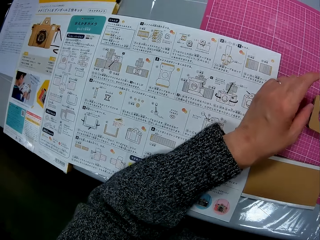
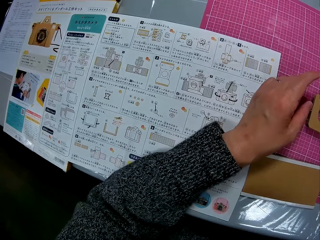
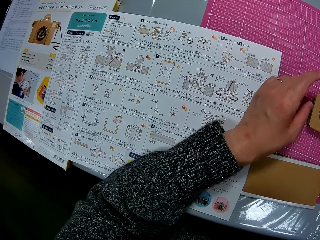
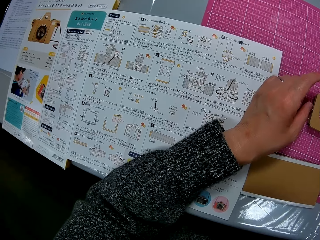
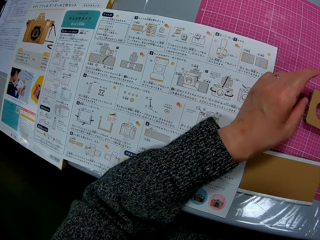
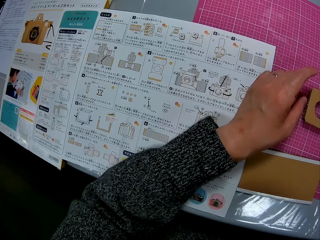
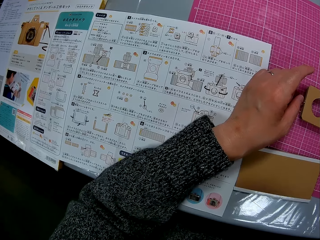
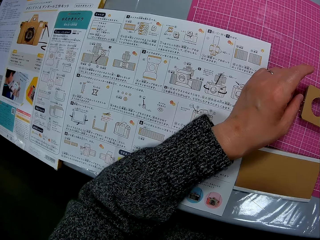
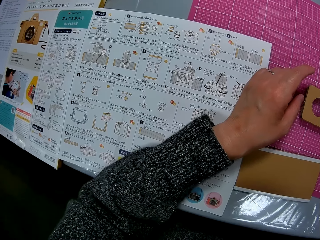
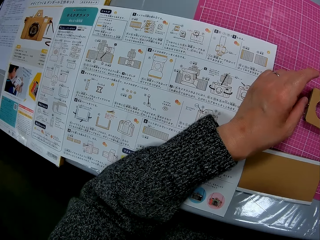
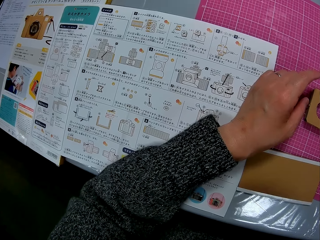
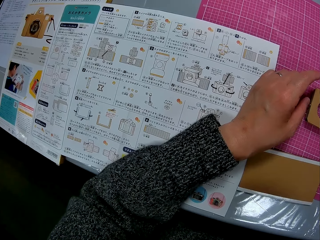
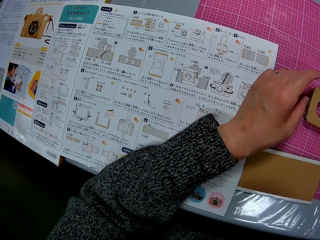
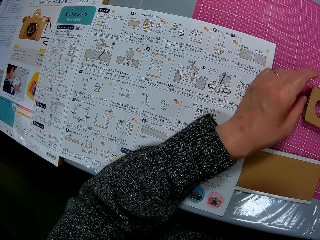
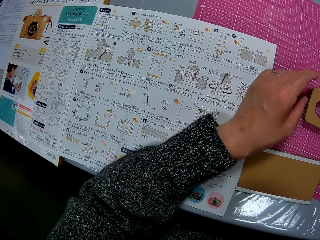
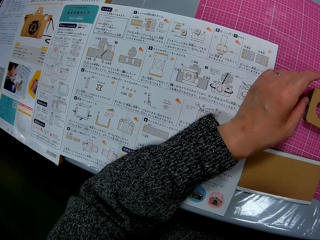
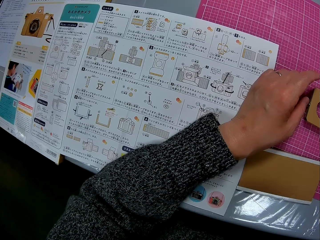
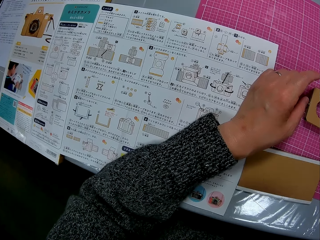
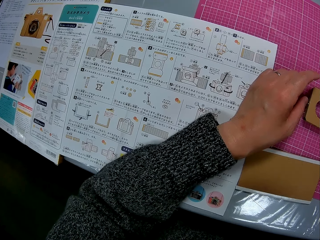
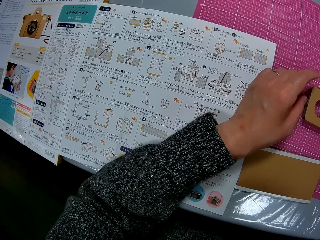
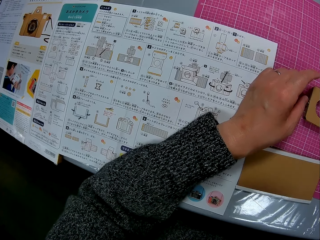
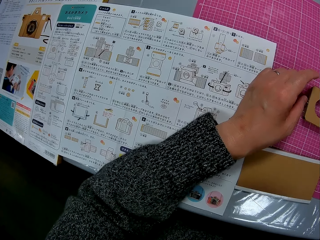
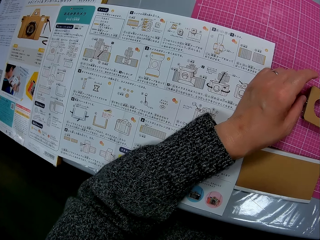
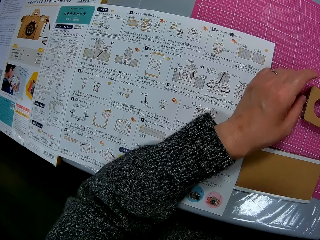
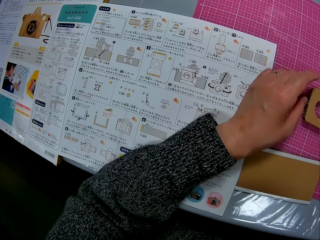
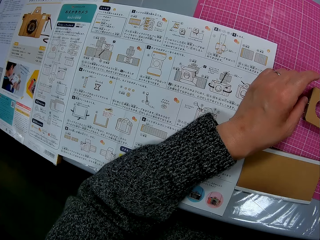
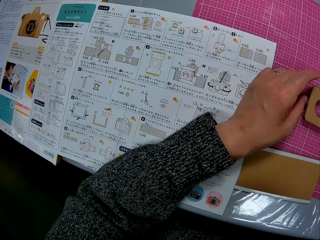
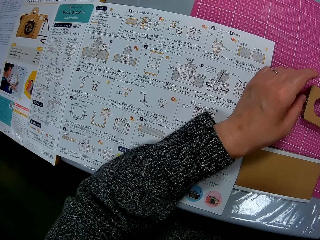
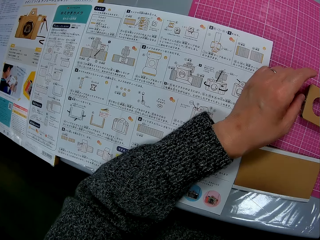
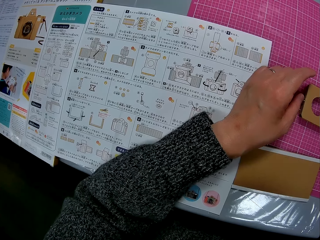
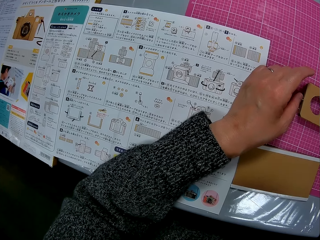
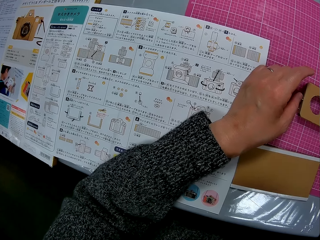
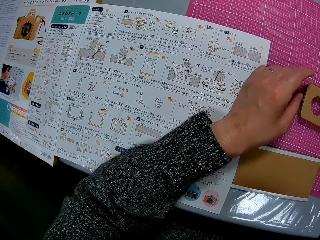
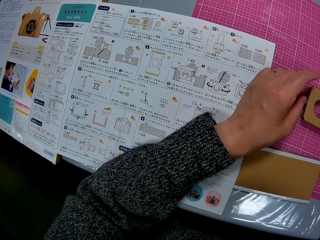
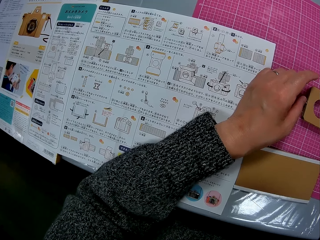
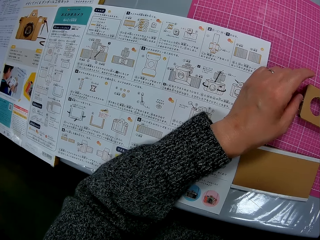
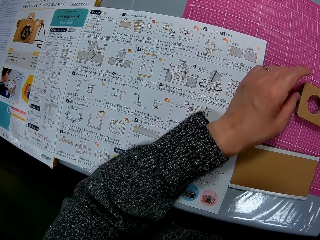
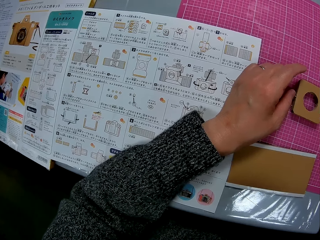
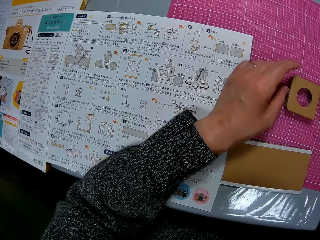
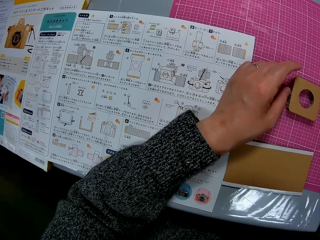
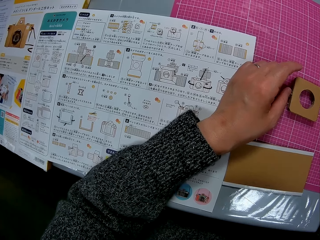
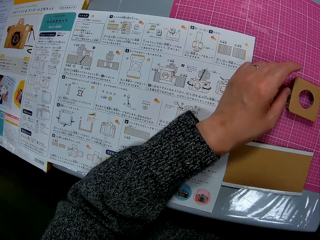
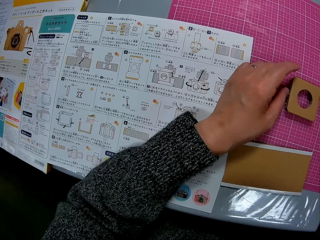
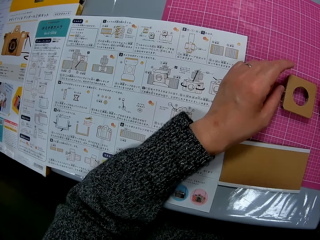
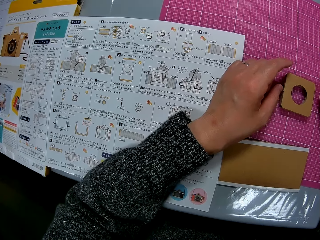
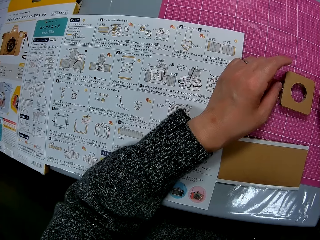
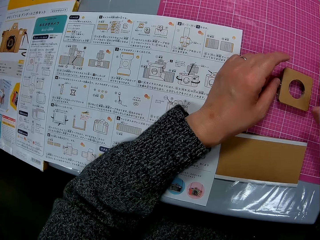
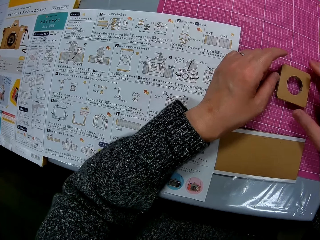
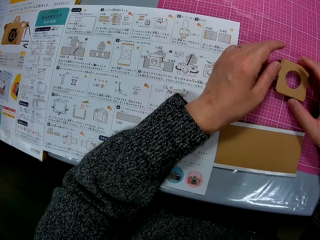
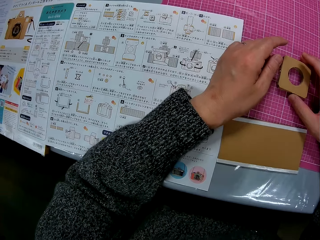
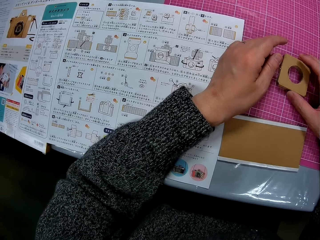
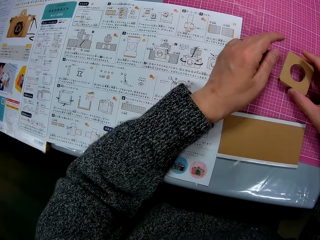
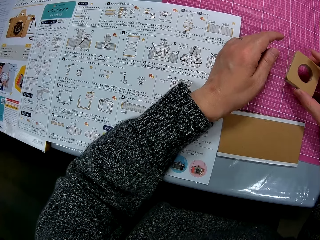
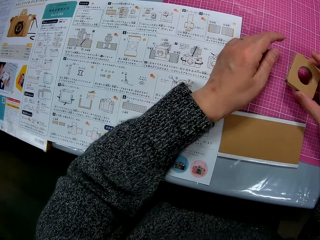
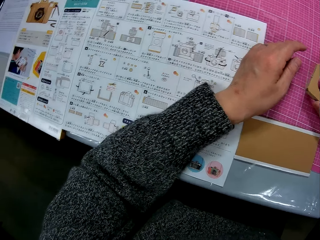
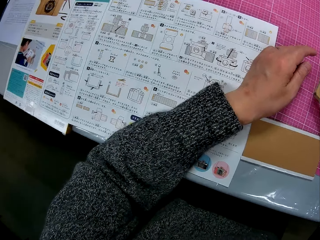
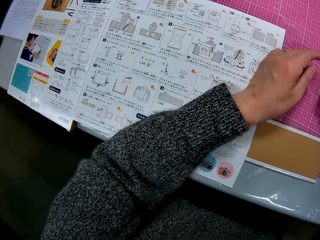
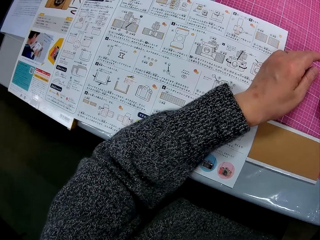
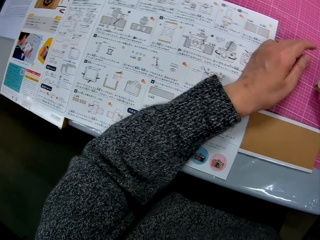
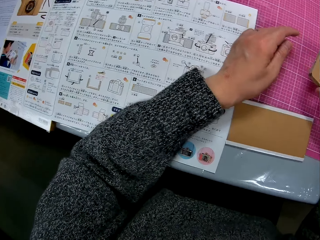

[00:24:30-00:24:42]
The camera wearer places his hands on the cutting mat. He refers to the modelling manual. He moves the brown cardboards forward on the table. He picks a cardboard from the cutting mat.

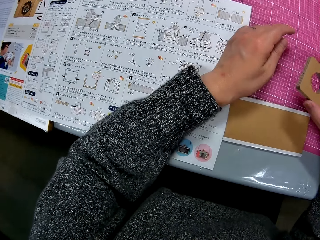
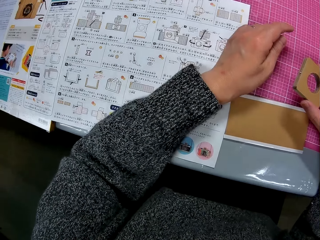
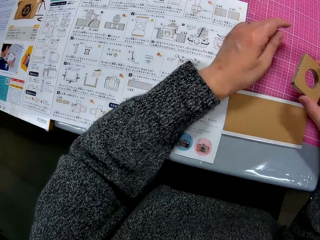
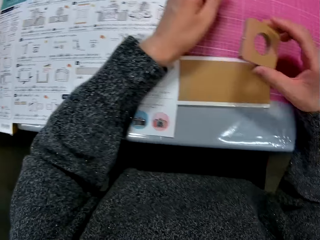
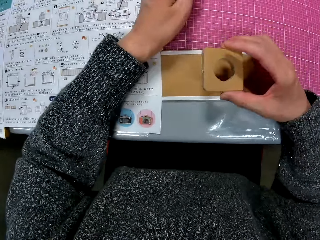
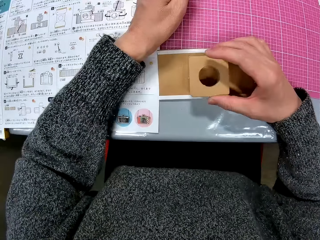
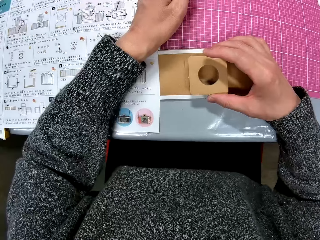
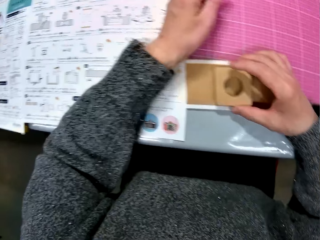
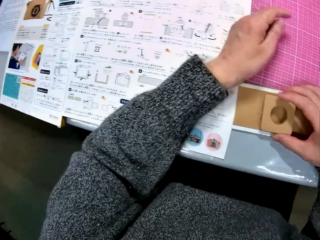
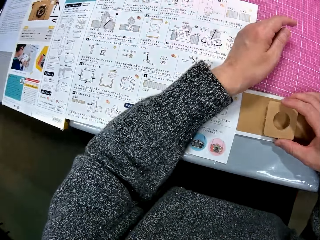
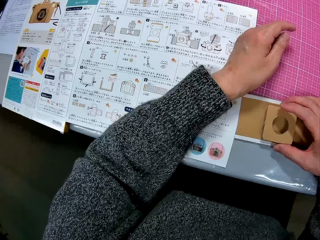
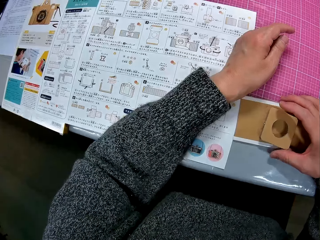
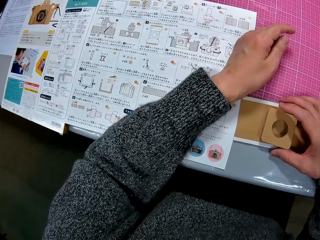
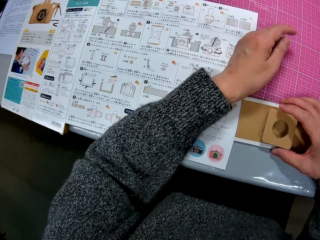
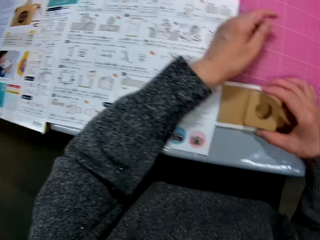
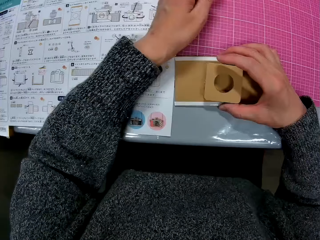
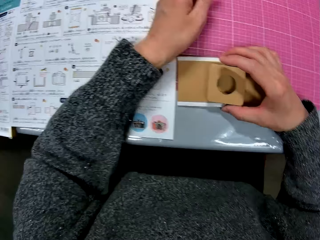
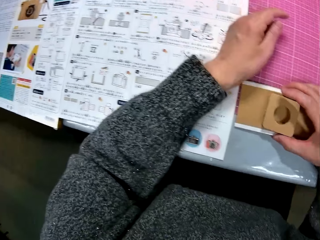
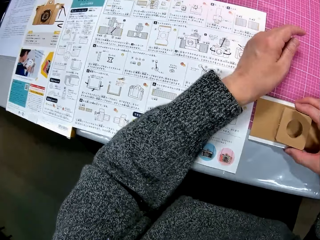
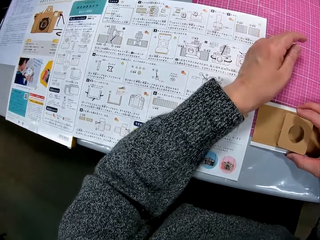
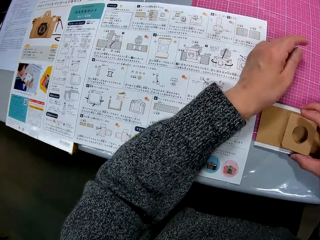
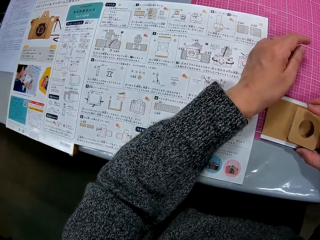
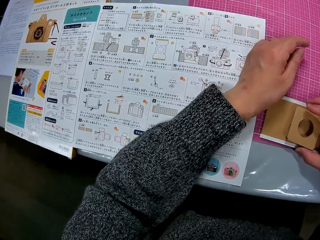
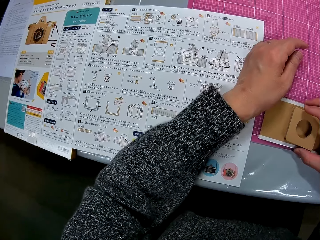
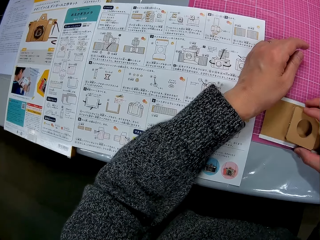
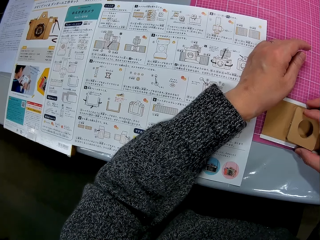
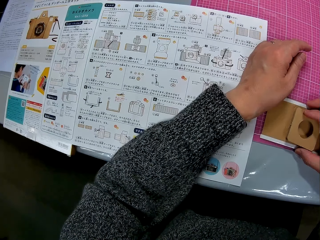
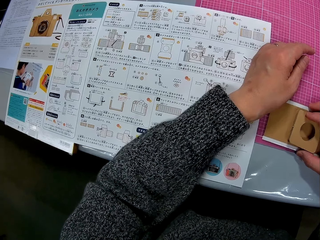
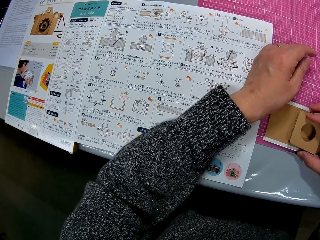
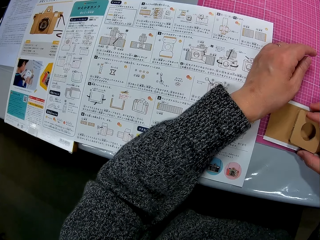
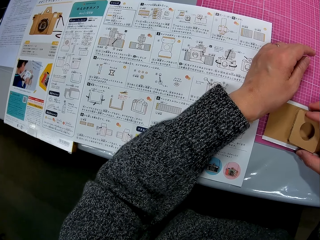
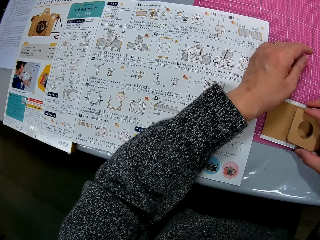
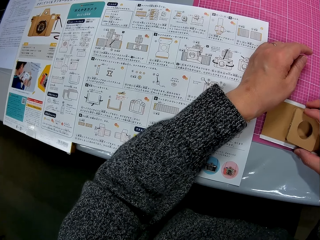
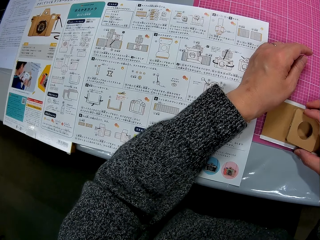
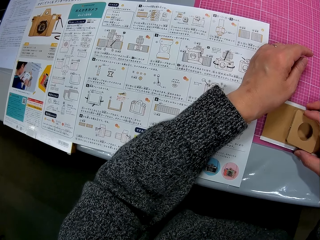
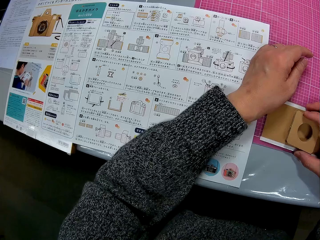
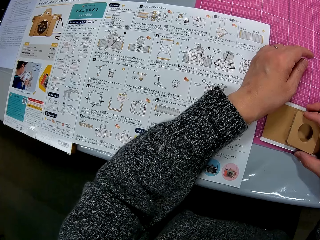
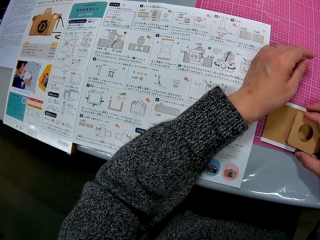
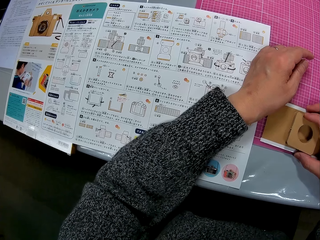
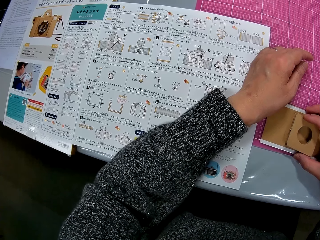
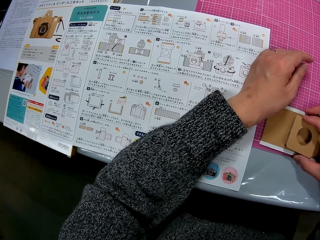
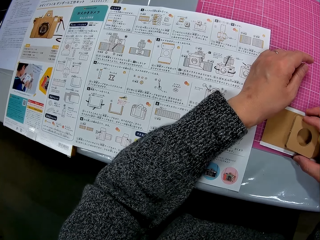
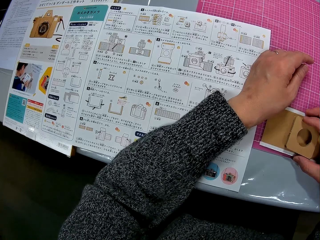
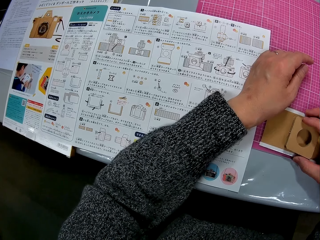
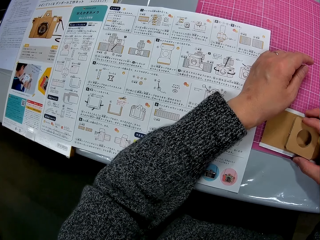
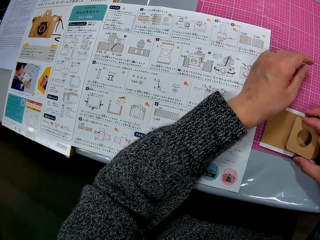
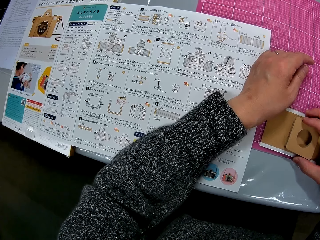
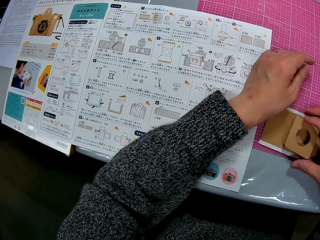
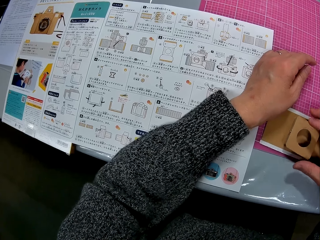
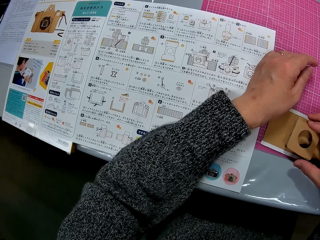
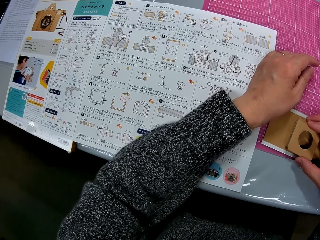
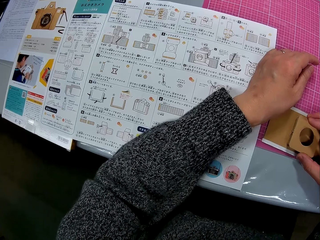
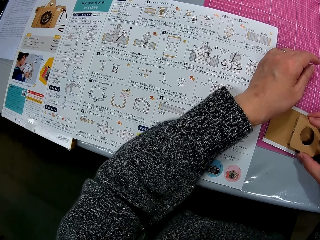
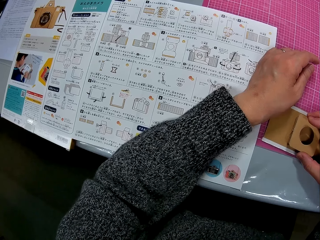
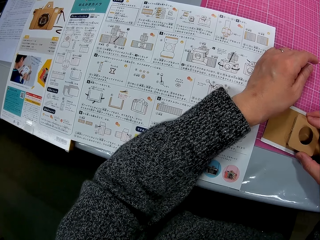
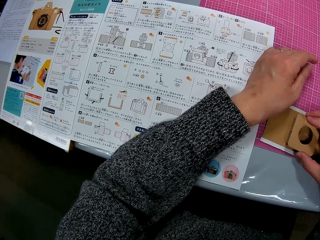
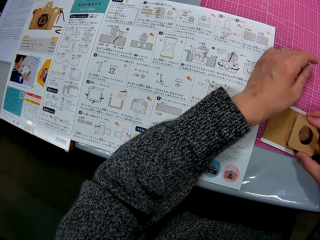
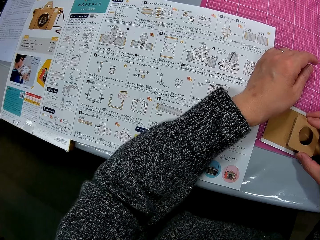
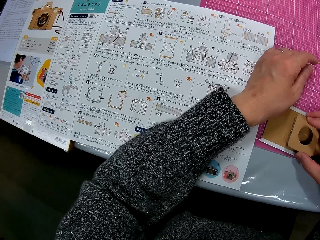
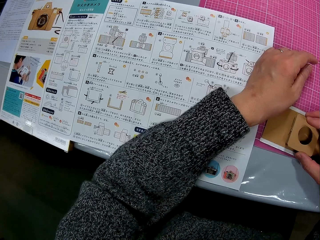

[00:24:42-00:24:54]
The camera wearer refers to the modelling manual. She places the cardboards on a table. She checks the brown cardboards in her hands. She refers to the modelling manual. She moves the brown cardboards on the table. She holds the brown cardboards on the table with her right hand. She refers to the modelling manual. She touches a cardboard.
